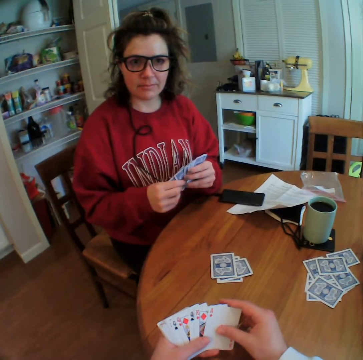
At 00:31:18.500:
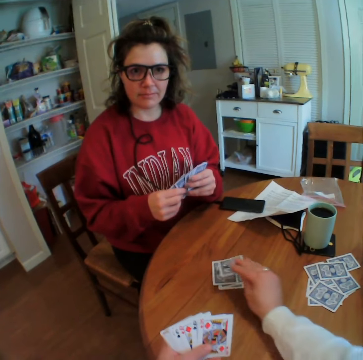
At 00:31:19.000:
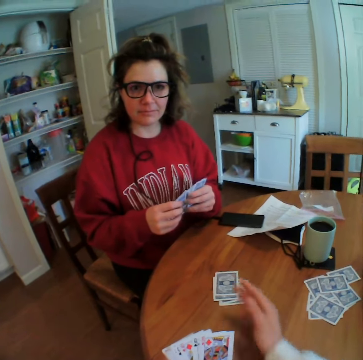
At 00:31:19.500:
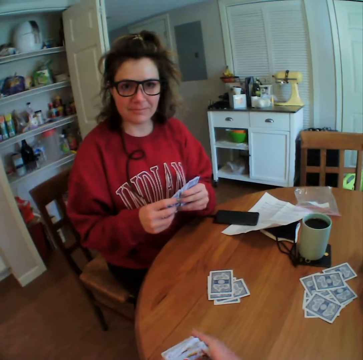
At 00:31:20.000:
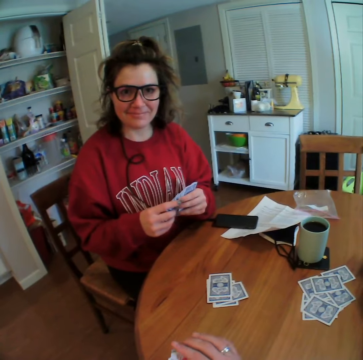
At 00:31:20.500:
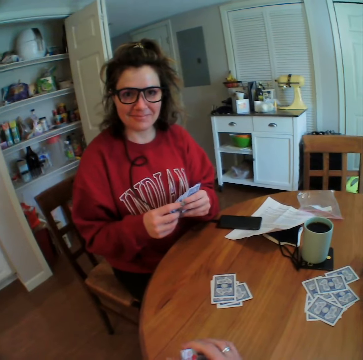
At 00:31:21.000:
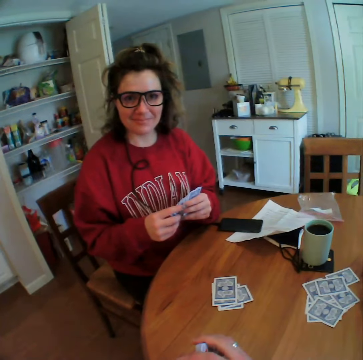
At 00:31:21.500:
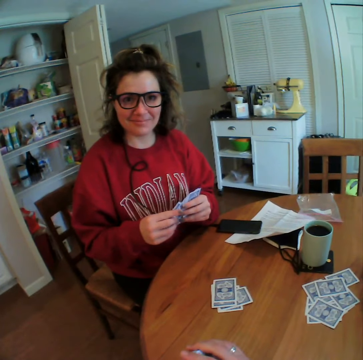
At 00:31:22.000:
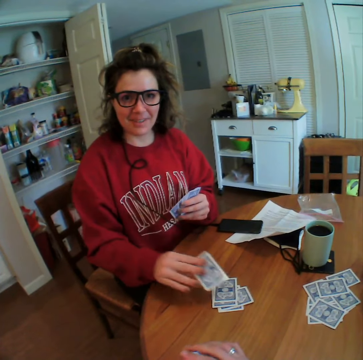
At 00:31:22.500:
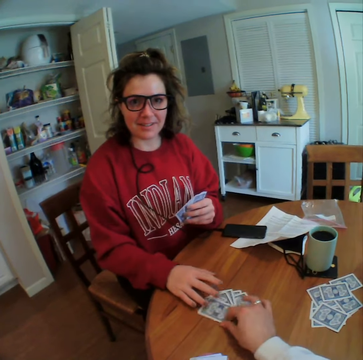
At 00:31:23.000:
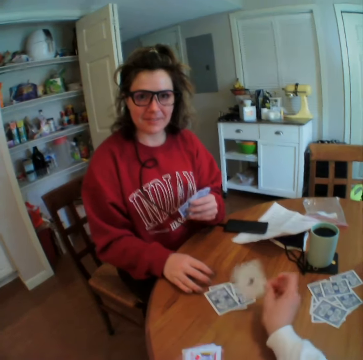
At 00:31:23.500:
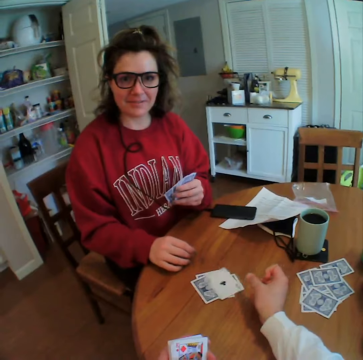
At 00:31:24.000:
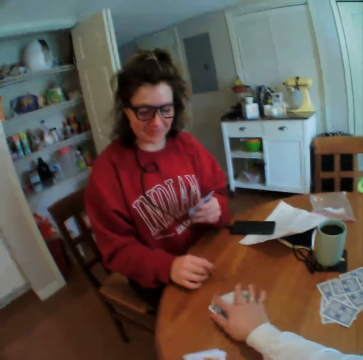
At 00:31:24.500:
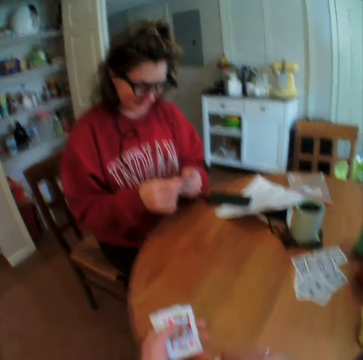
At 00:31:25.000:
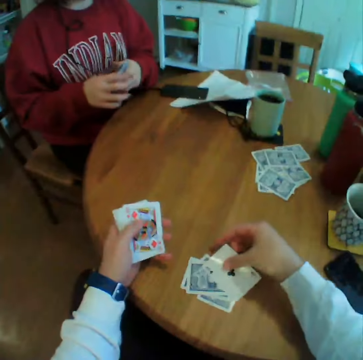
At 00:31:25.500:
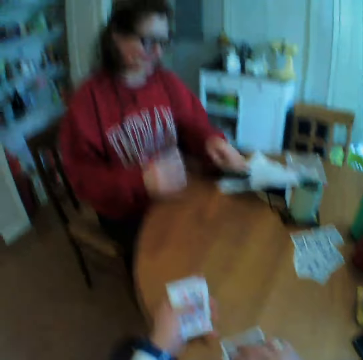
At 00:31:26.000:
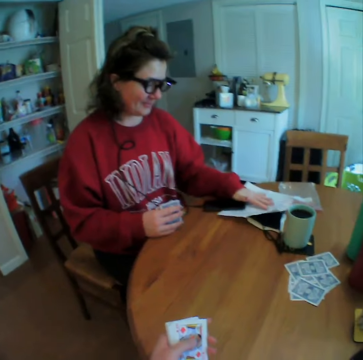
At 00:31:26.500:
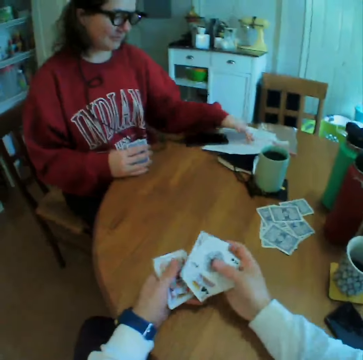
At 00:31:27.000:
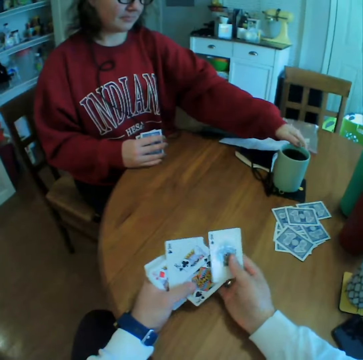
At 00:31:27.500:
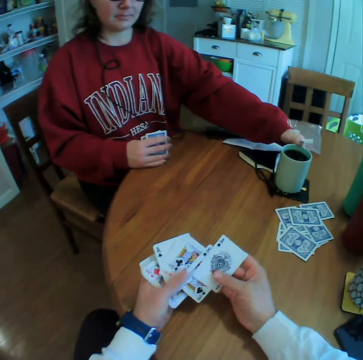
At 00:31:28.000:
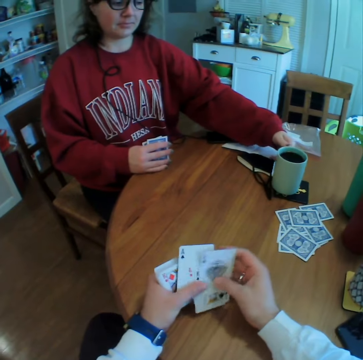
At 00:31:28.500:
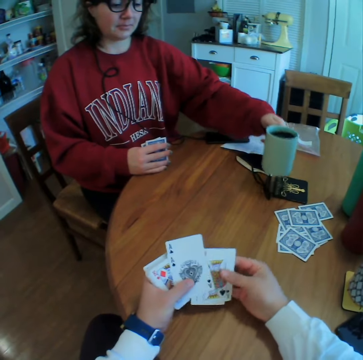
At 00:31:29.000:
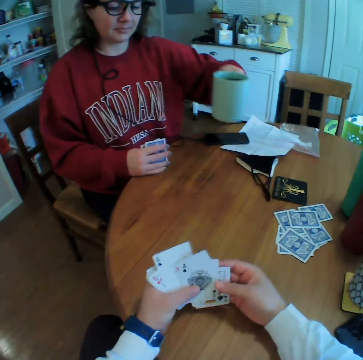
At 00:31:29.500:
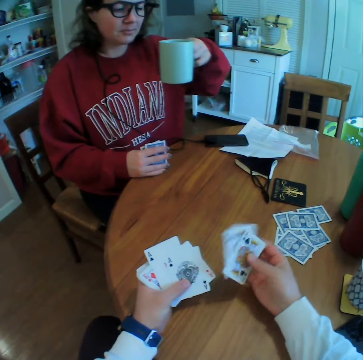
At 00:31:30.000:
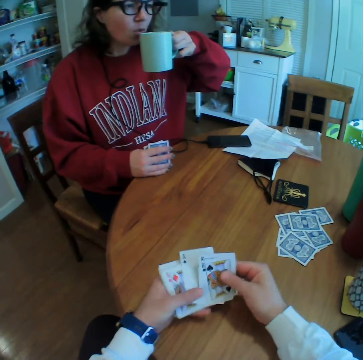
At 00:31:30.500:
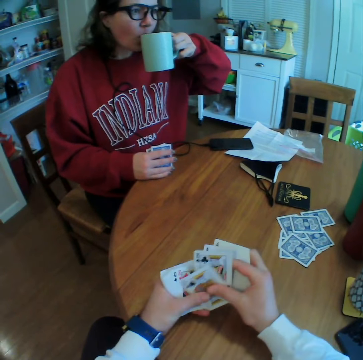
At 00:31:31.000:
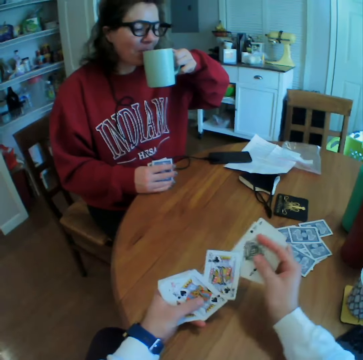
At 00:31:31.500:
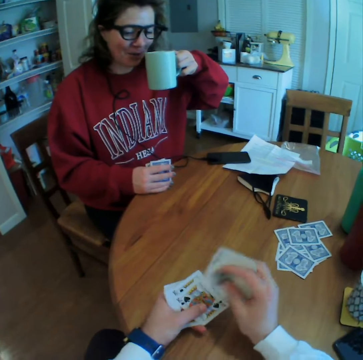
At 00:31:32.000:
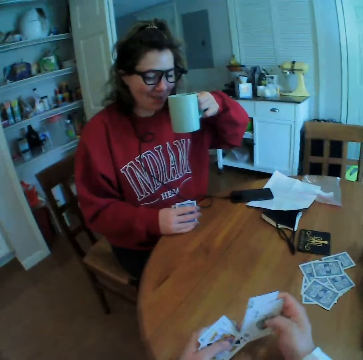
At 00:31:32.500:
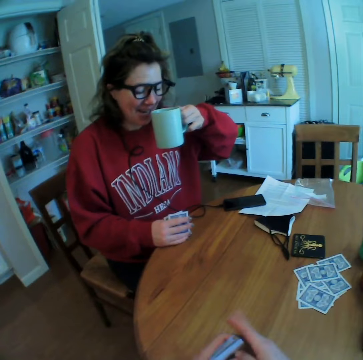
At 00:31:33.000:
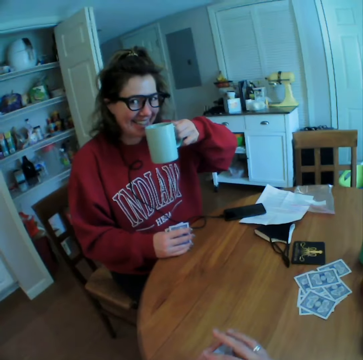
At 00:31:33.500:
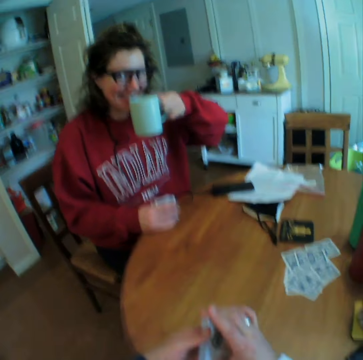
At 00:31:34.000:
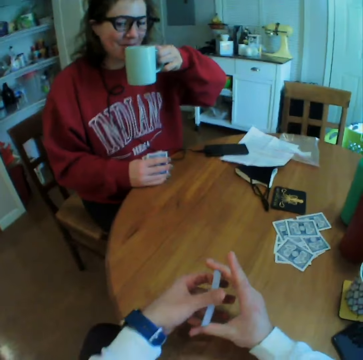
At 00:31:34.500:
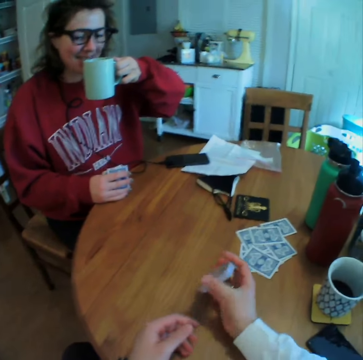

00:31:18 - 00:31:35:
The camera wearer puts a card on the table. A lady puts a card on the table. The camera wearer picks a card, holds the card, and drops the card. He picks the cards and drags the cards. The lady pushes a paper and puts her hand on the paper. The camera wearer arranges the cards. The lady picks a cup of tea, holds the cup, and drinks the tea. The camera wearer arranges the cards on his hand.

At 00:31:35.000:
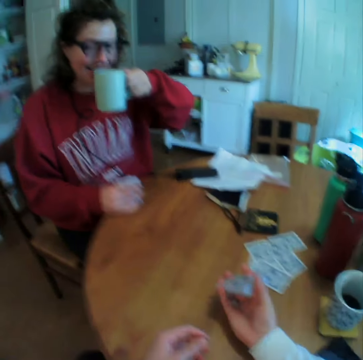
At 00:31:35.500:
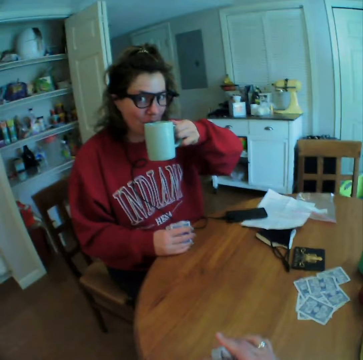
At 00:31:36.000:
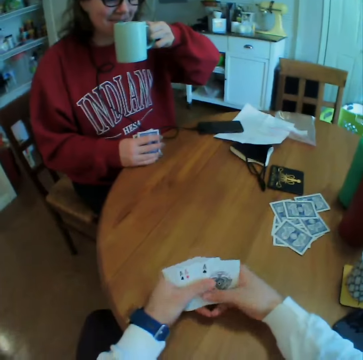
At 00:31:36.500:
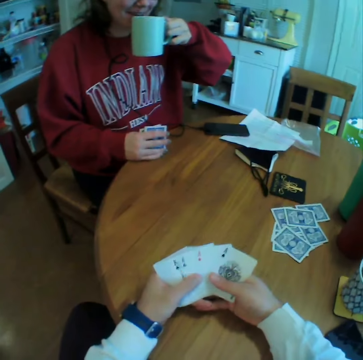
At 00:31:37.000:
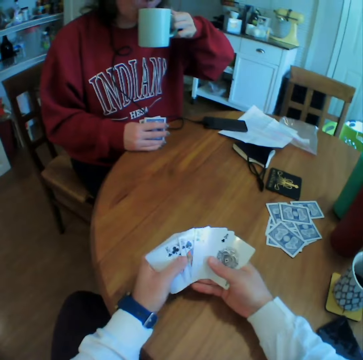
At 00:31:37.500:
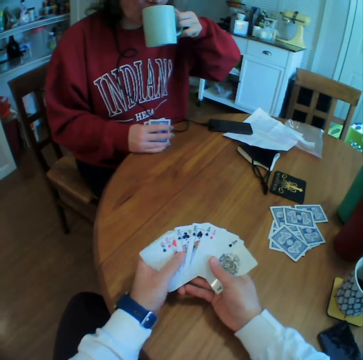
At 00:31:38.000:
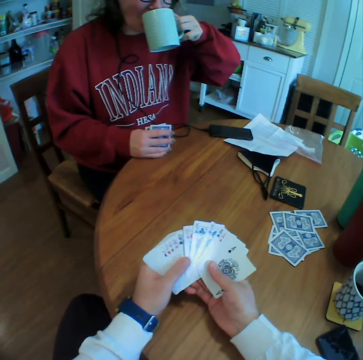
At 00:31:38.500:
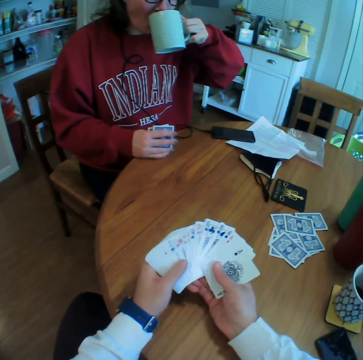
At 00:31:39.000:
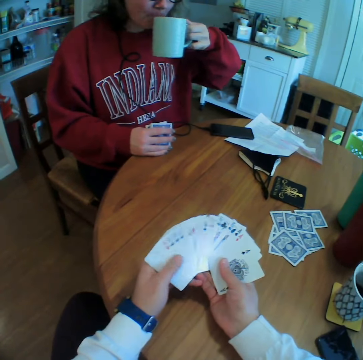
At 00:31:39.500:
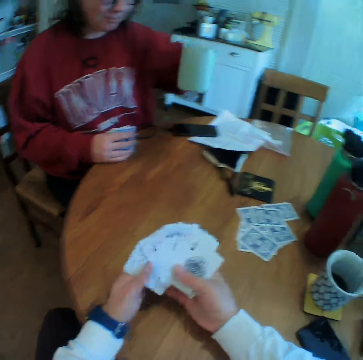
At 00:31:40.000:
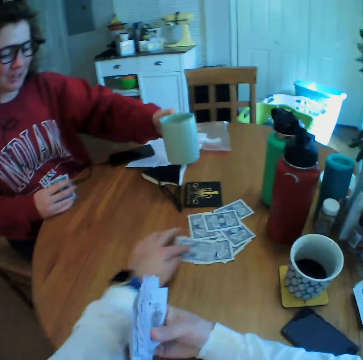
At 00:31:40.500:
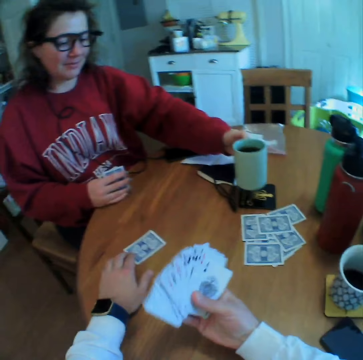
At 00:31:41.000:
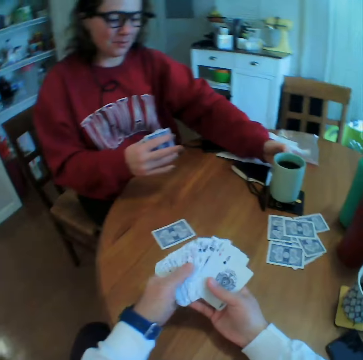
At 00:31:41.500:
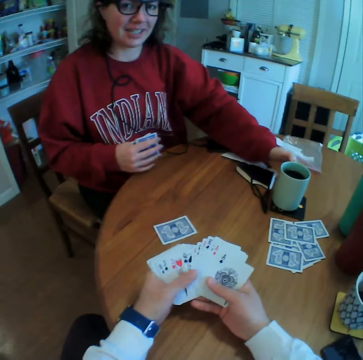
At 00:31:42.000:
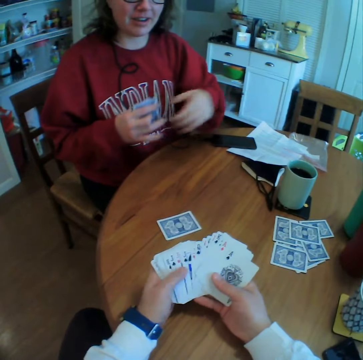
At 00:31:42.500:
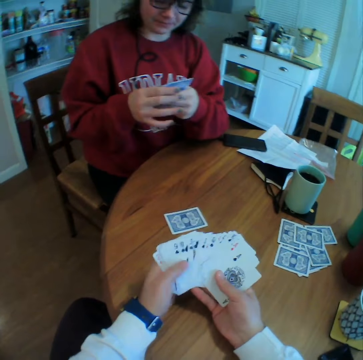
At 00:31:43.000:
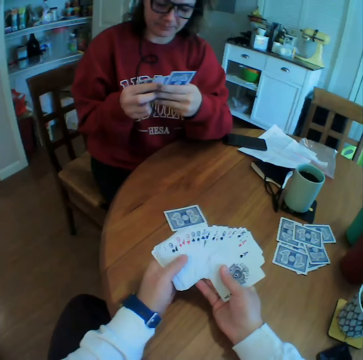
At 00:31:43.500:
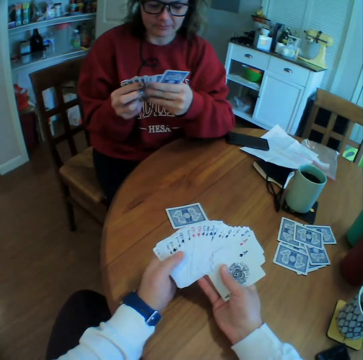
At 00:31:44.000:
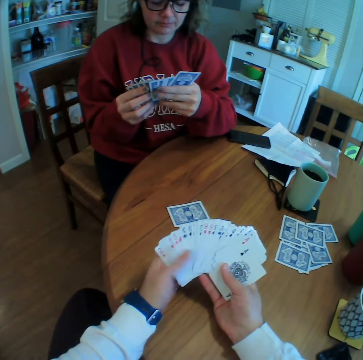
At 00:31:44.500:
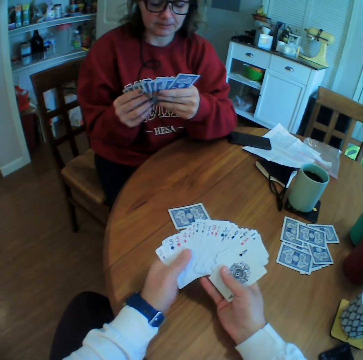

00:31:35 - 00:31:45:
The camera wearer spreads the cards on his hand. He drags a card on the table. A lady puts the cup on the table and arranges the cards.

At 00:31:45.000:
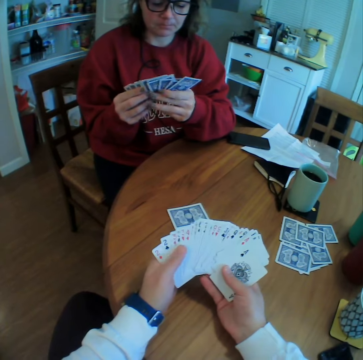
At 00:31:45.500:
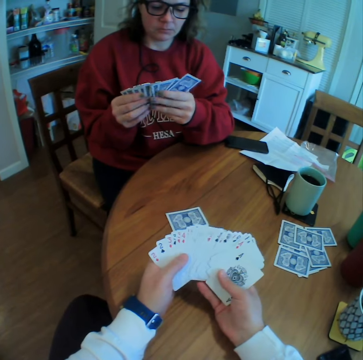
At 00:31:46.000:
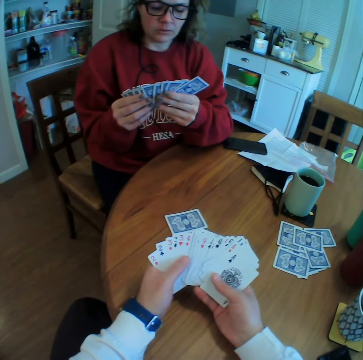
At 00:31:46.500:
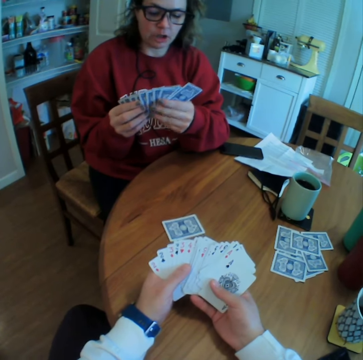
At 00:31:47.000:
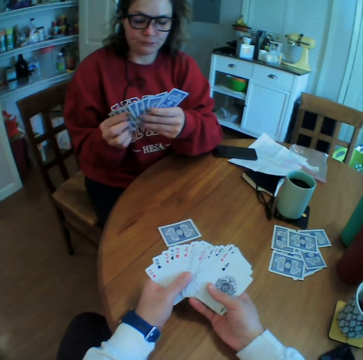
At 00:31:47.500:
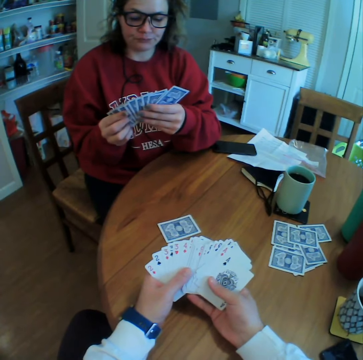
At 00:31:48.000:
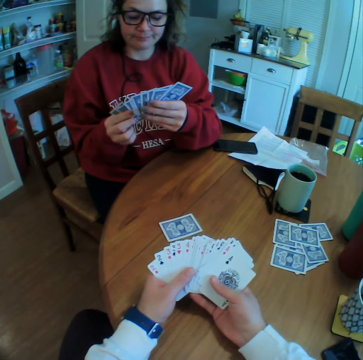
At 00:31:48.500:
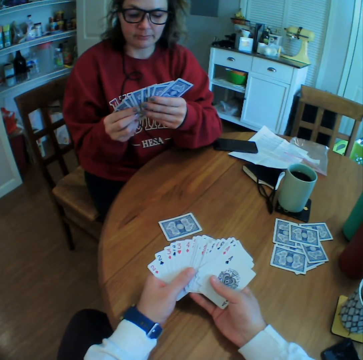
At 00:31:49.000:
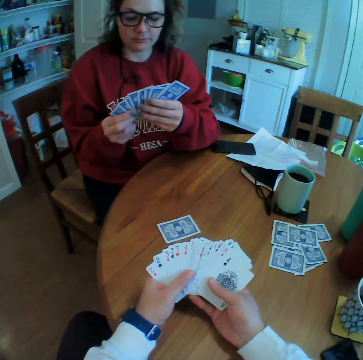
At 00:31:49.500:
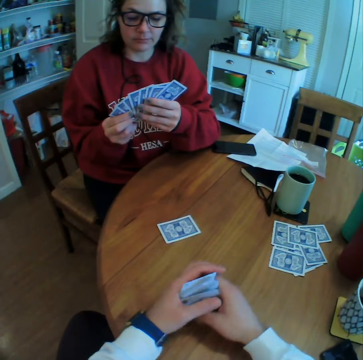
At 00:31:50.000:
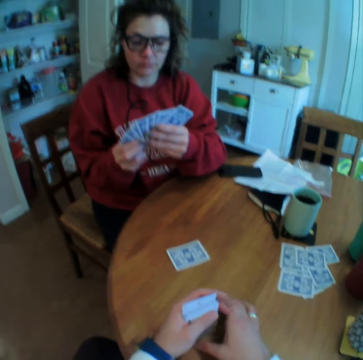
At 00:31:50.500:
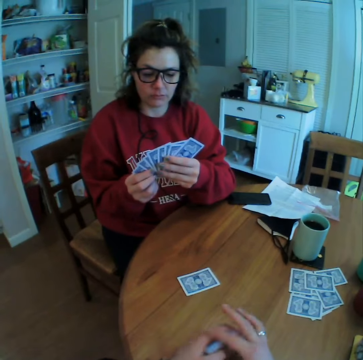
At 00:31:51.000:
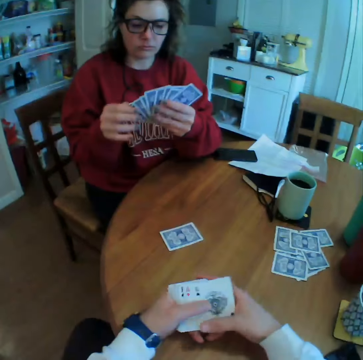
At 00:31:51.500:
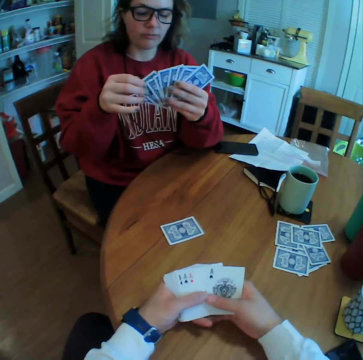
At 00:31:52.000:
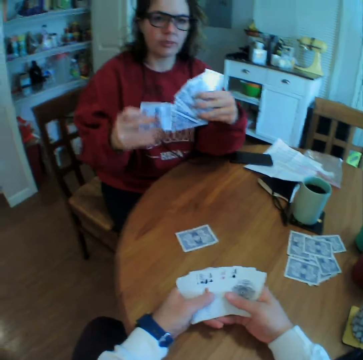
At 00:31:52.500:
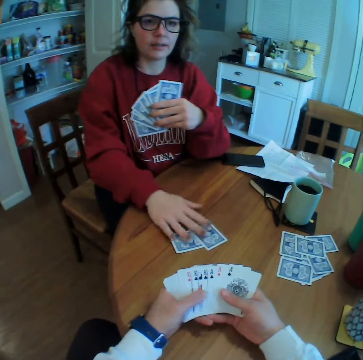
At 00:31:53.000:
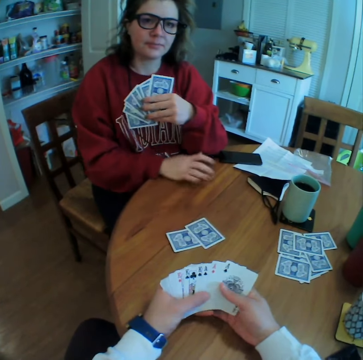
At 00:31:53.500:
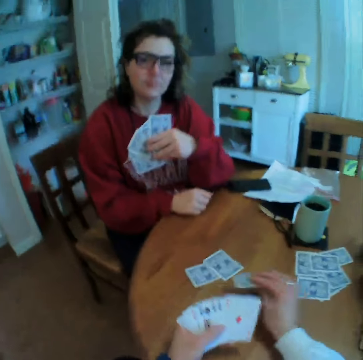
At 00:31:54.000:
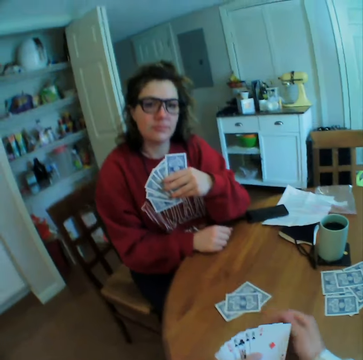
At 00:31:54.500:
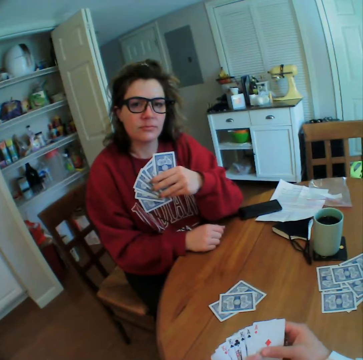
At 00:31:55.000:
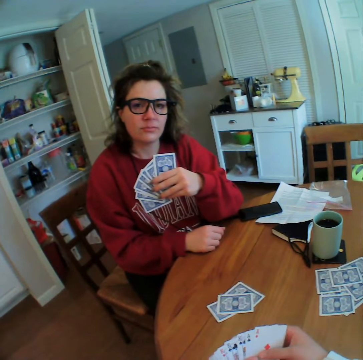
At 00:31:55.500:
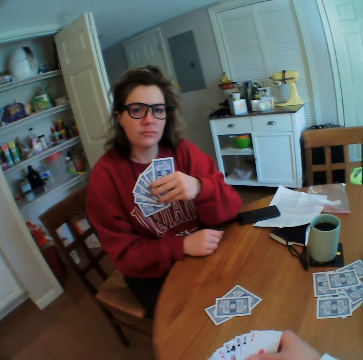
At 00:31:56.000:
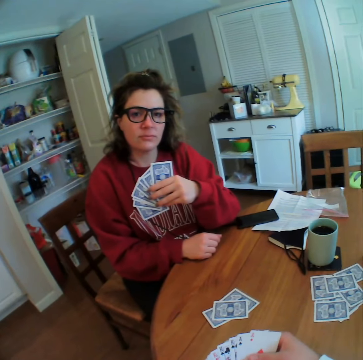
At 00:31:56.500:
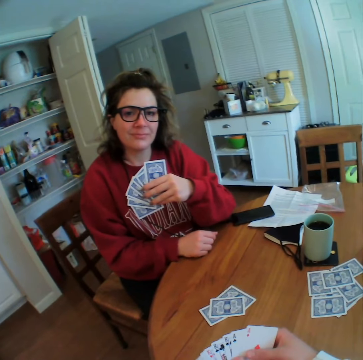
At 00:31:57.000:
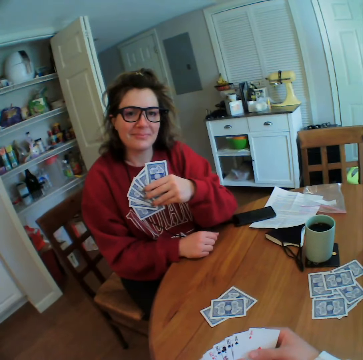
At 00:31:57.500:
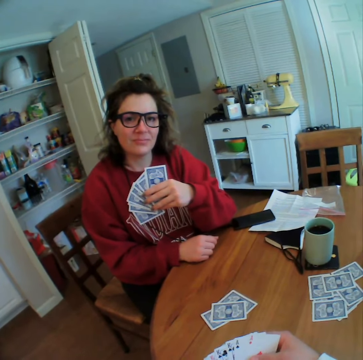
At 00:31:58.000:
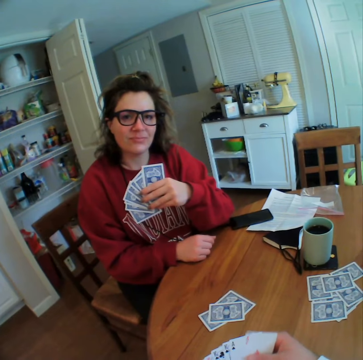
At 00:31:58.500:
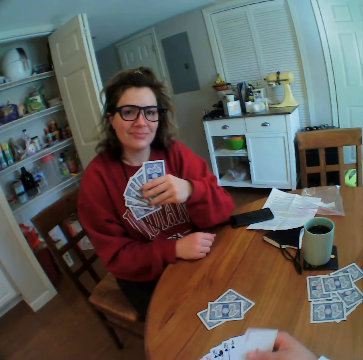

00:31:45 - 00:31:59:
The camera wearer reshuffles the cards. A woman talks to the camera wearer. The camera wearer joins cards together and arranges his cards. The woman plays her card. The camera wearer plays his card and talks to the woman. The woman looks at the camera wearer.
